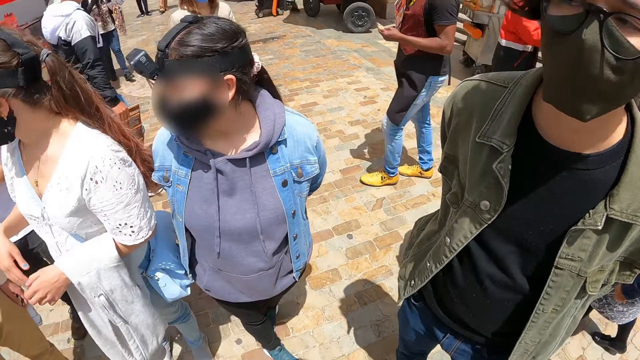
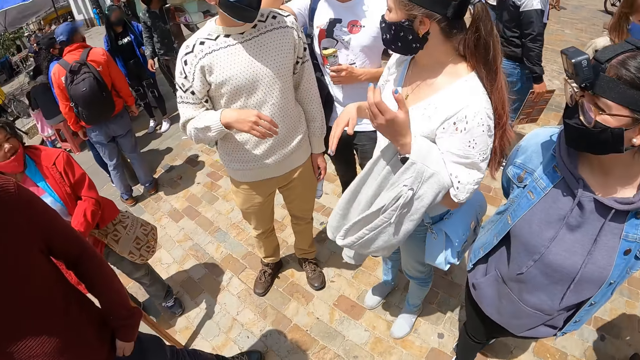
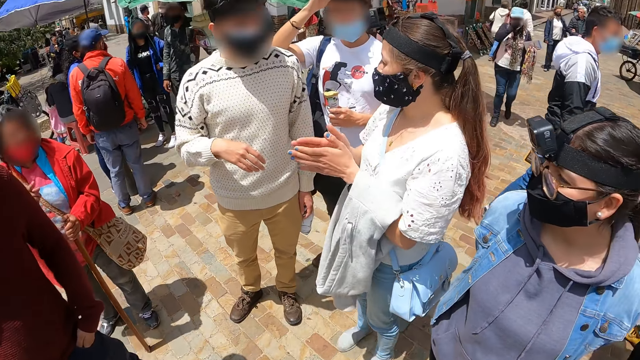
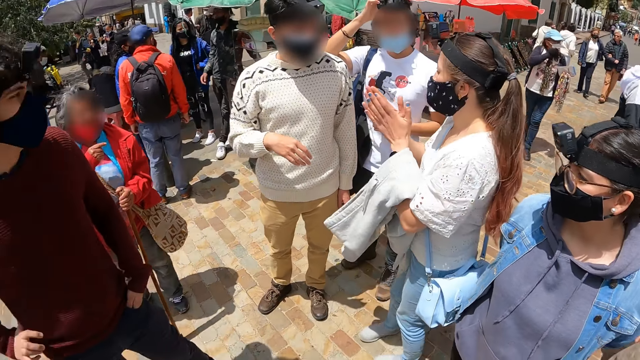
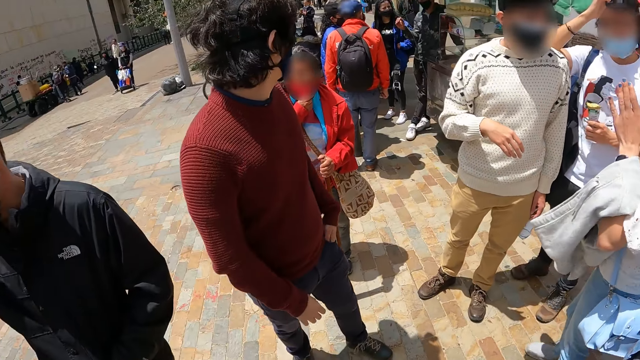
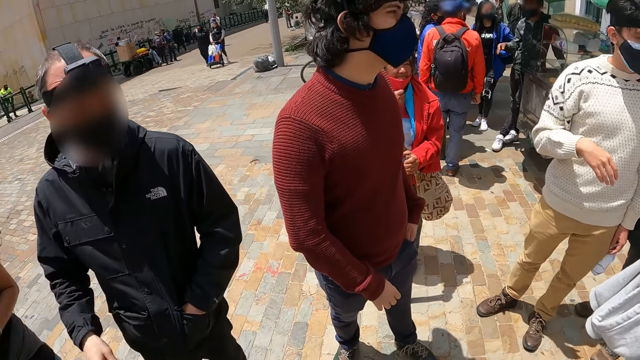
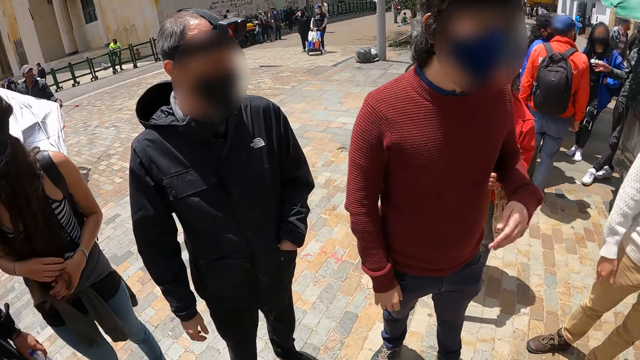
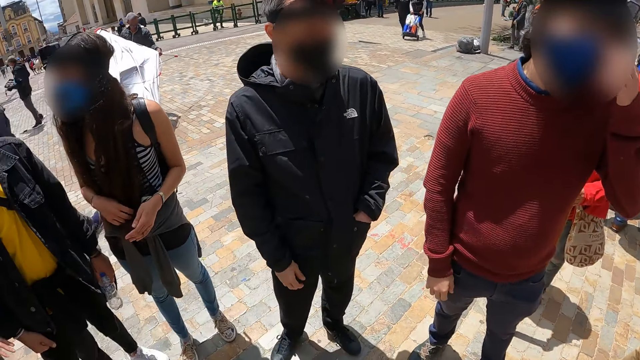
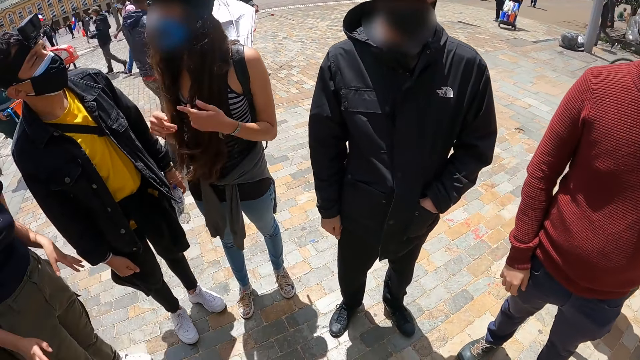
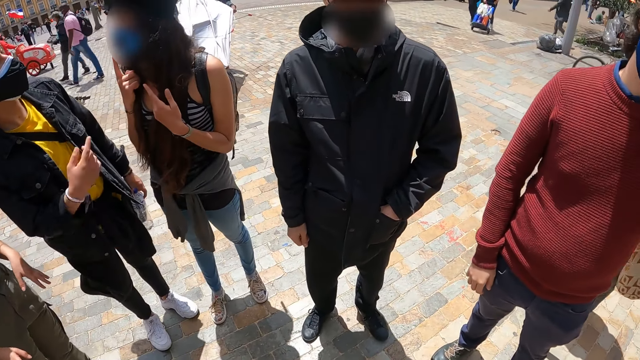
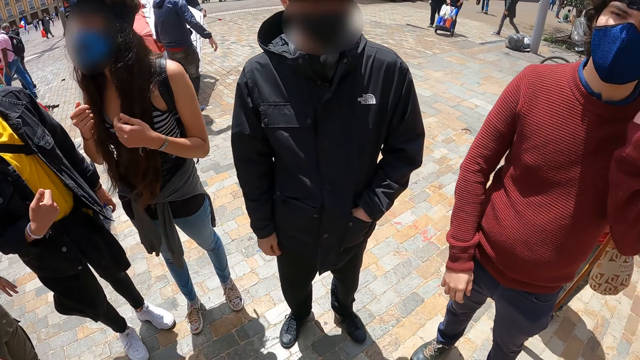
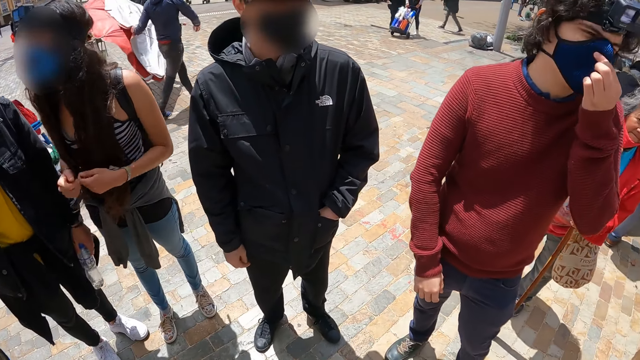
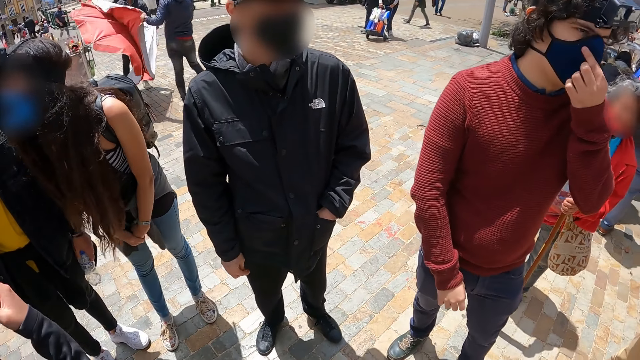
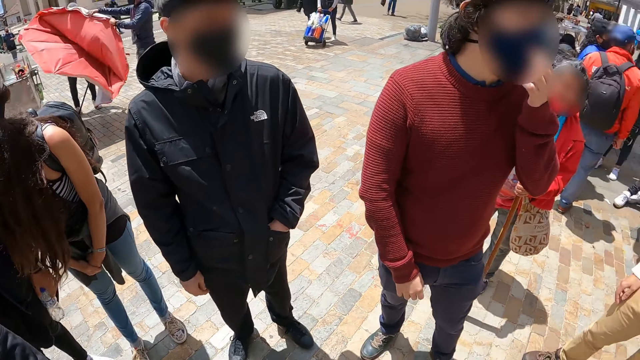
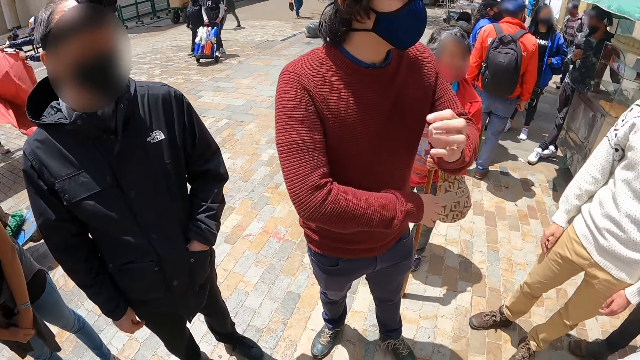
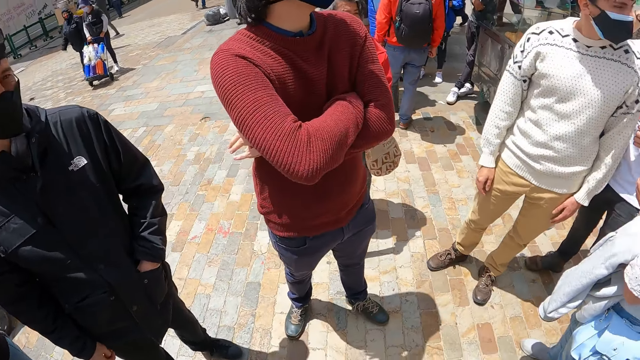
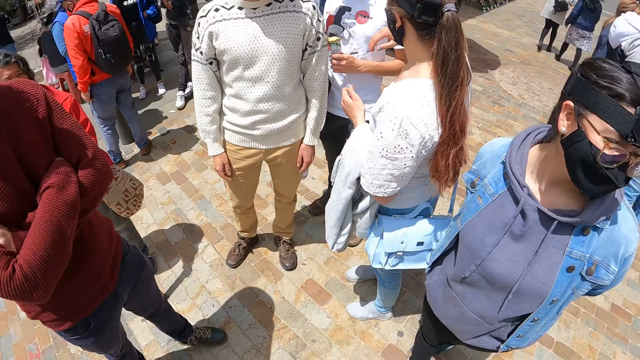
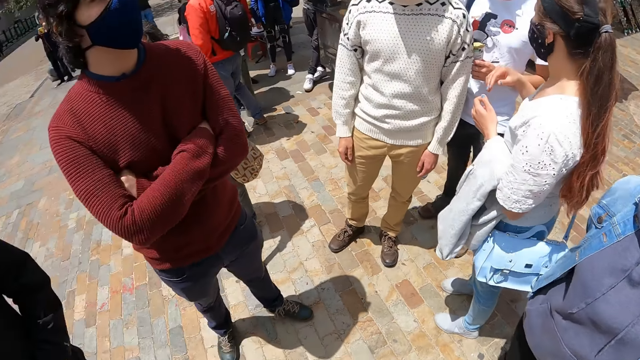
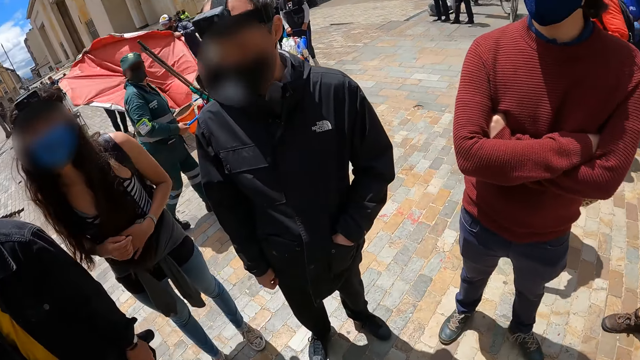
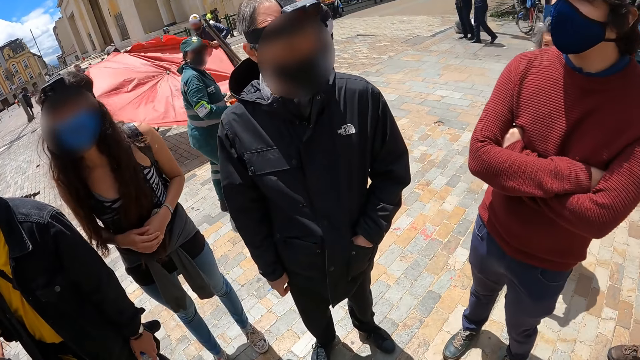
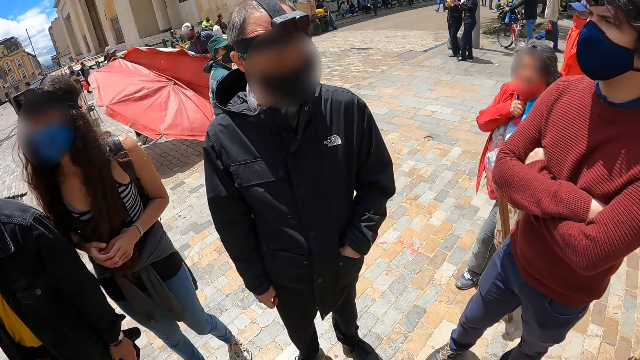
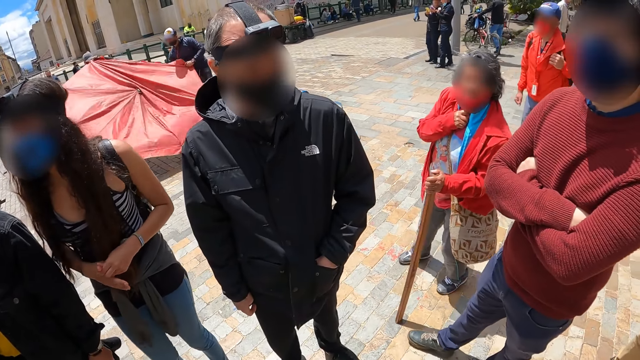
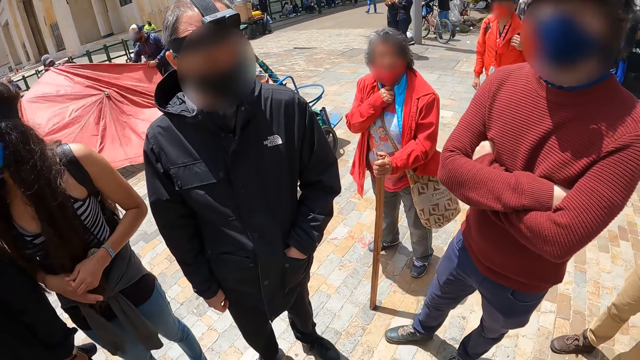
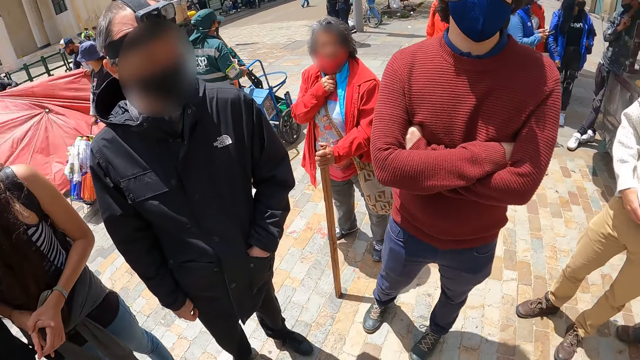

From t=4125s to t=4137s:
A woman speaks. The camera wearer looks around.

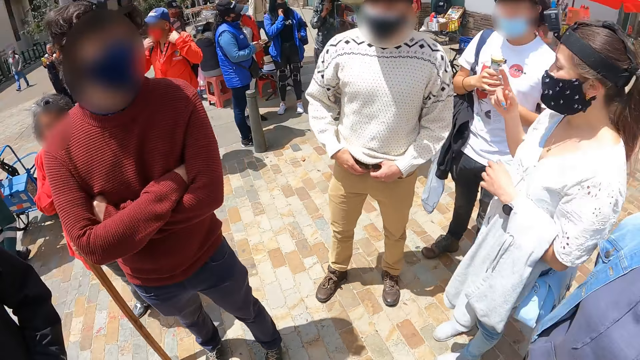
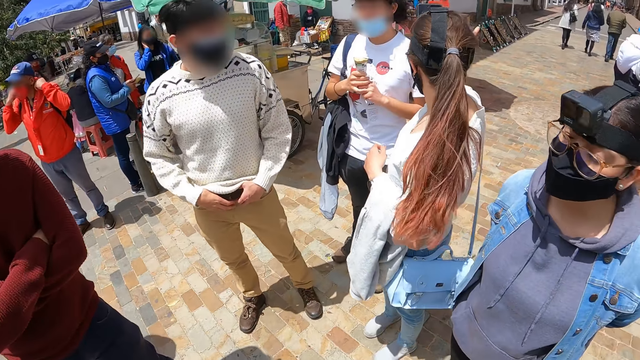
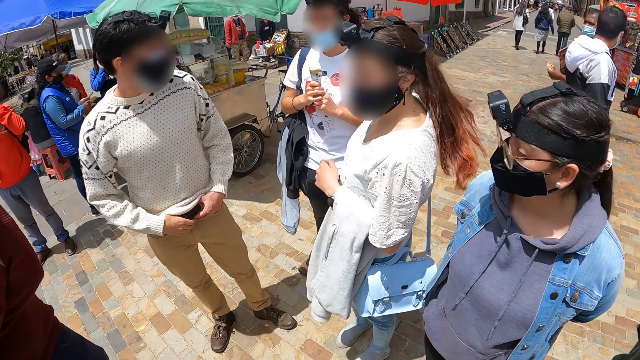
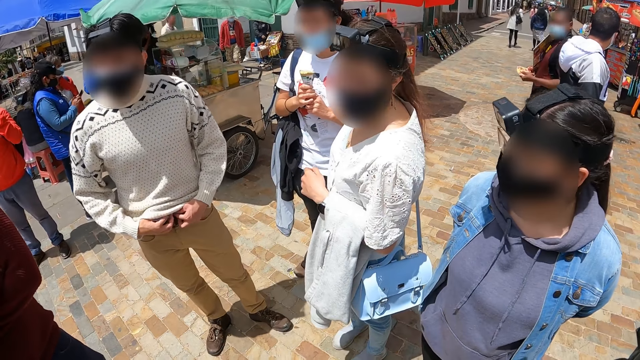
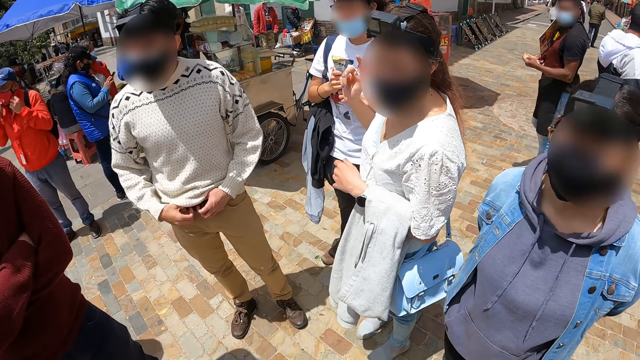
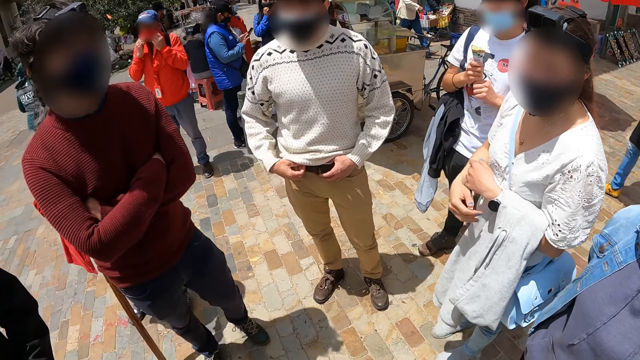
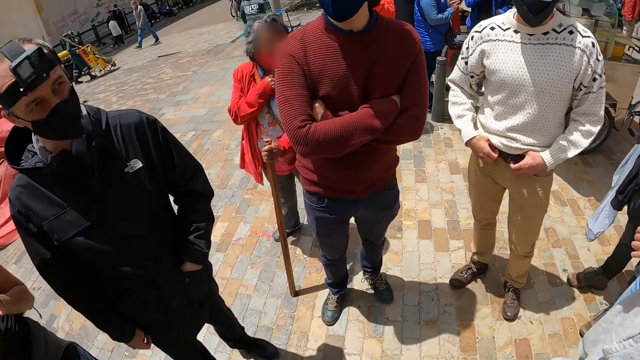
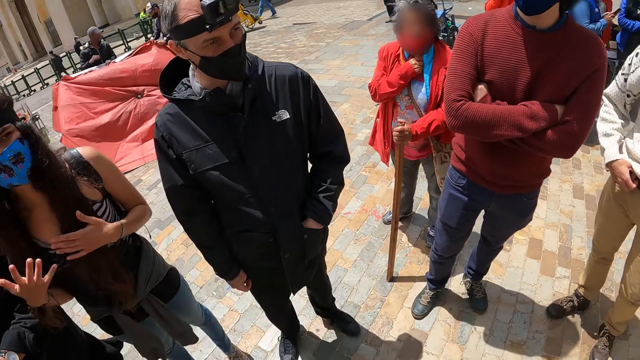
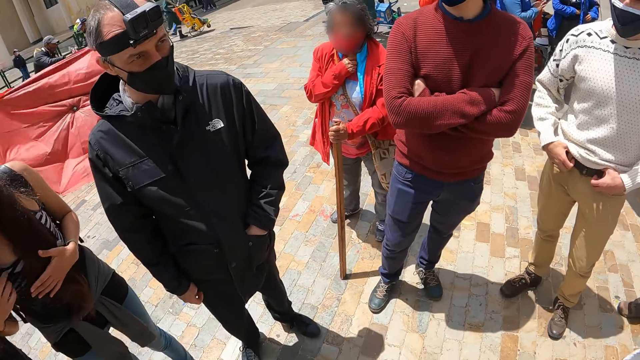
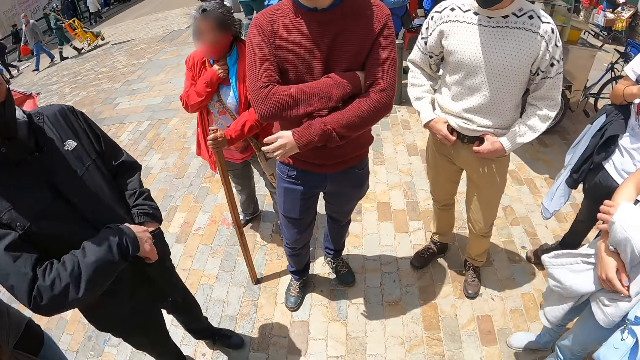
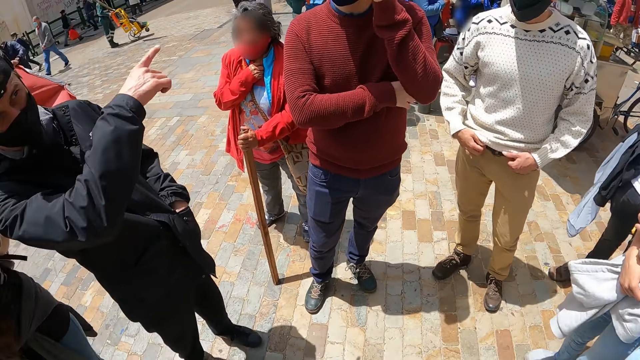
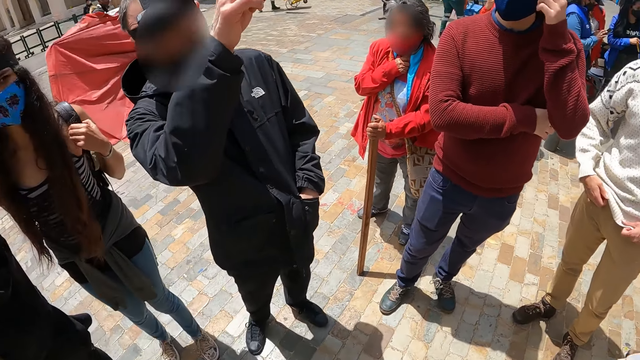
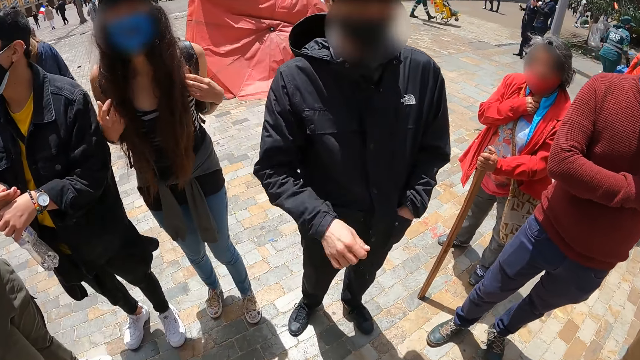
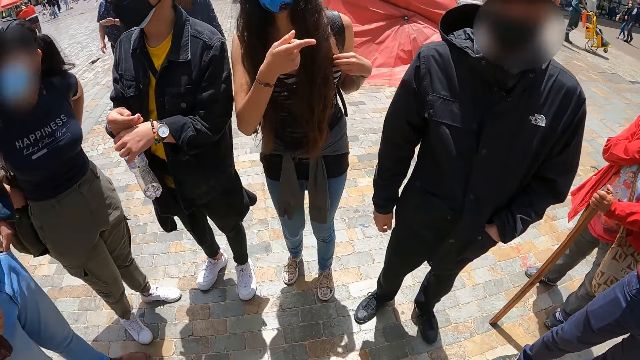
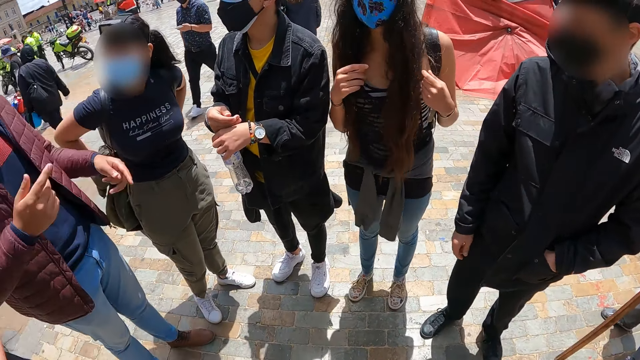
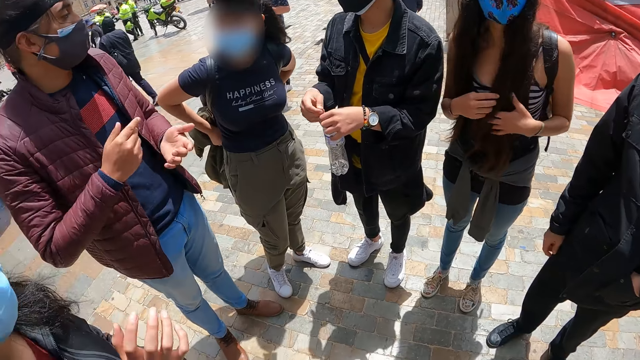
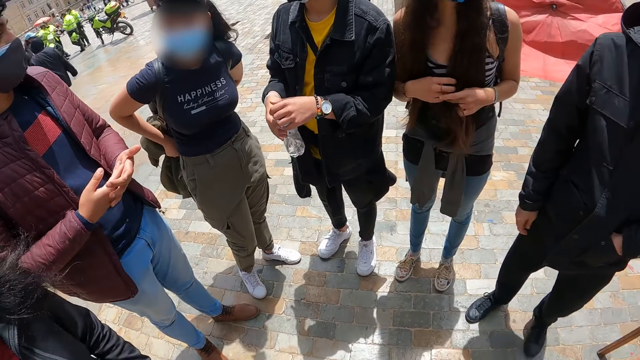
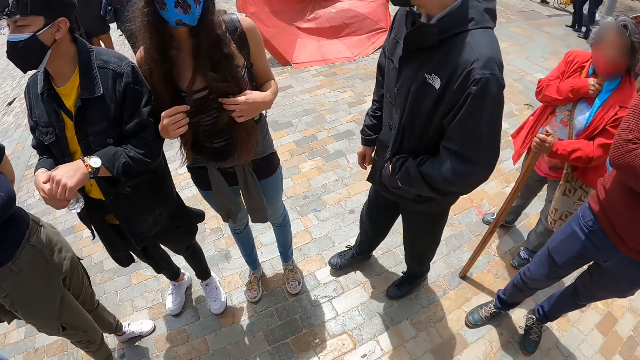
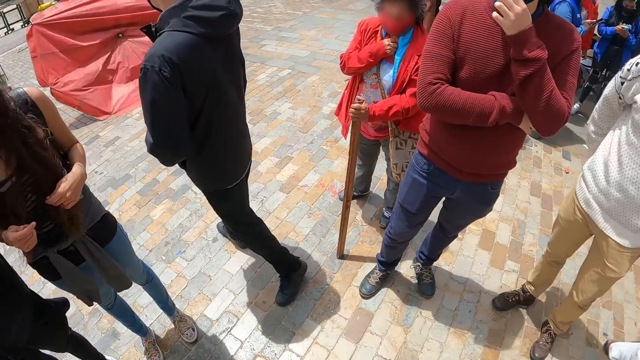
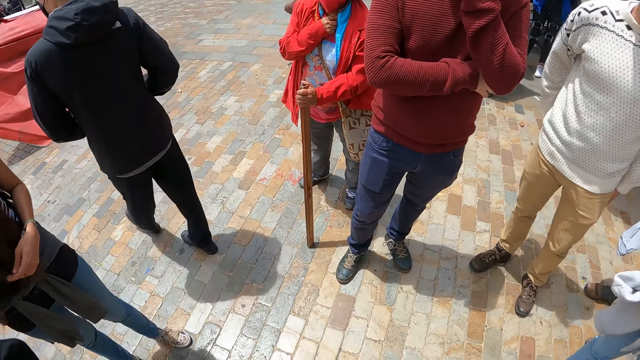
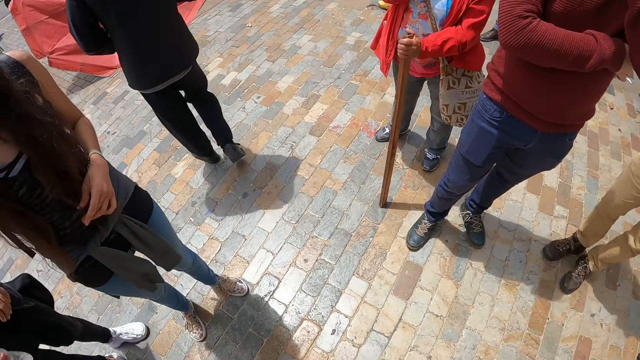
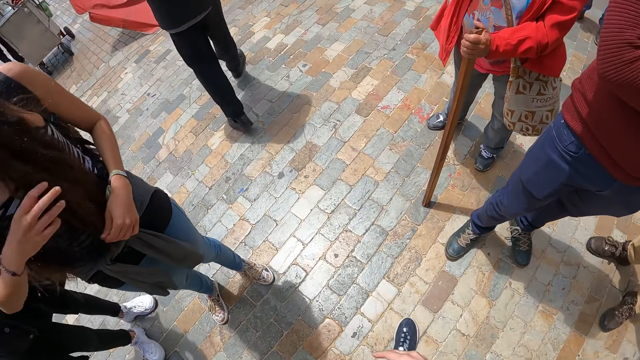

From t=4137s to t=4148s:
A man speaks. Another man speaks. The camera wearer looks around.
